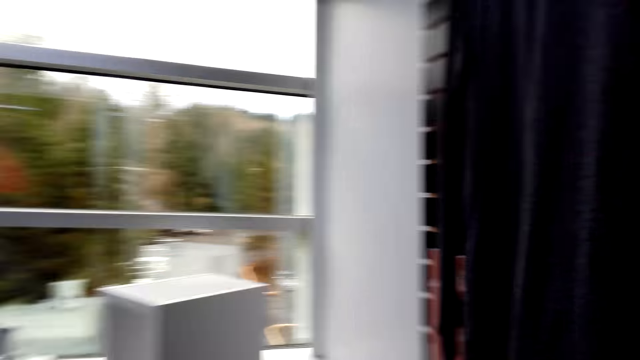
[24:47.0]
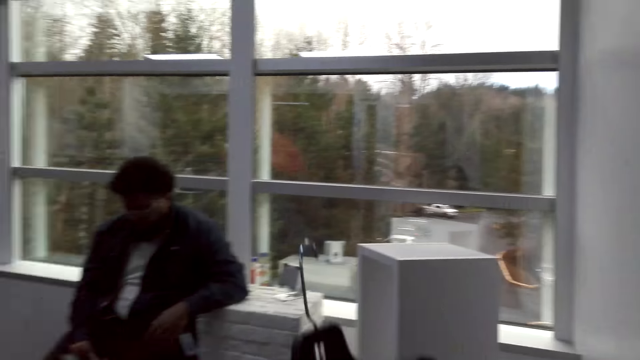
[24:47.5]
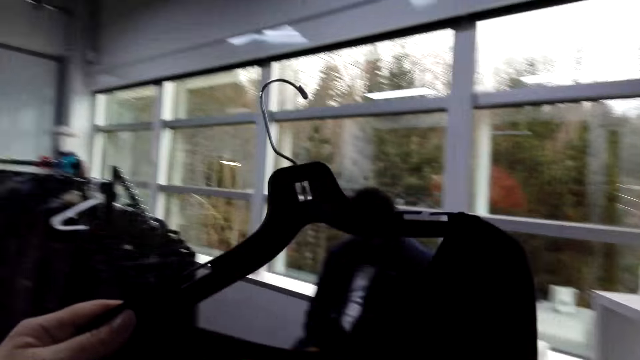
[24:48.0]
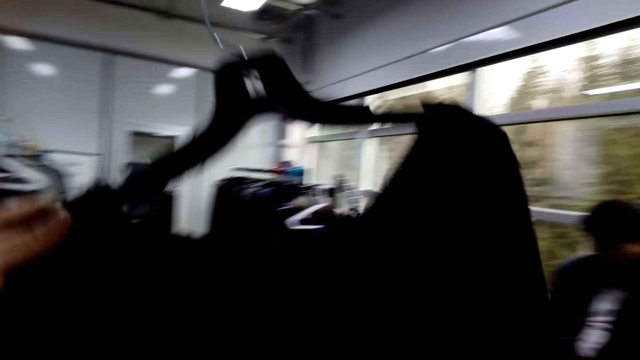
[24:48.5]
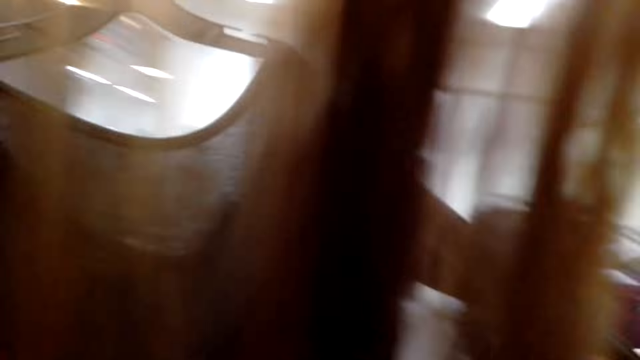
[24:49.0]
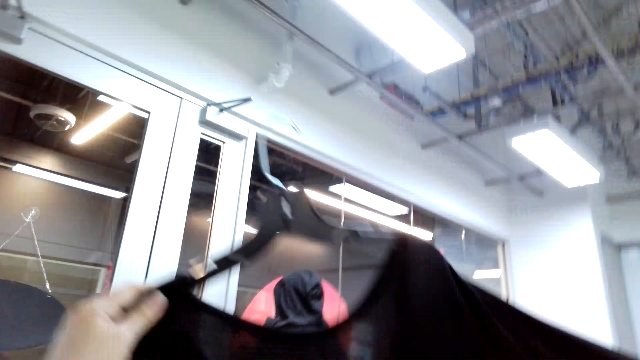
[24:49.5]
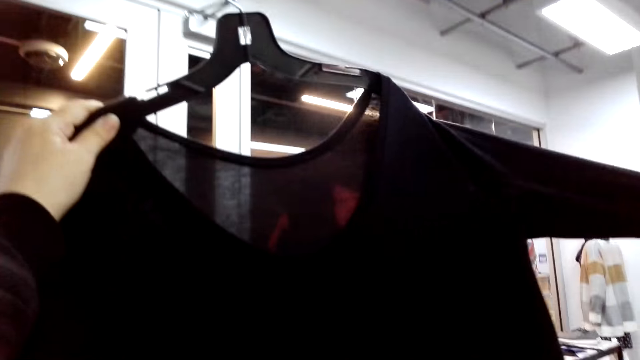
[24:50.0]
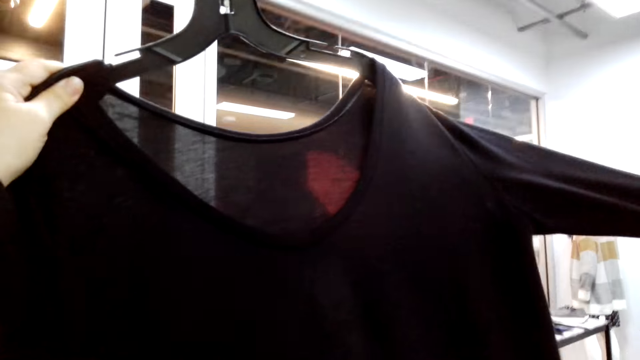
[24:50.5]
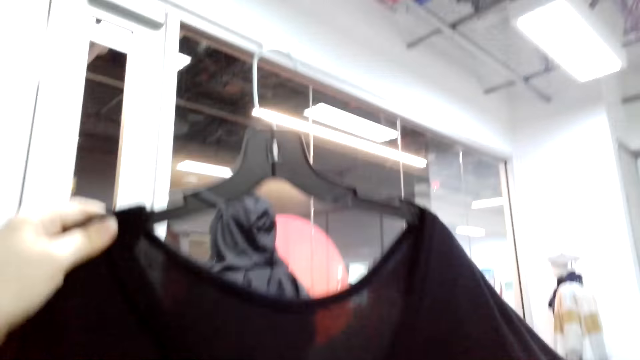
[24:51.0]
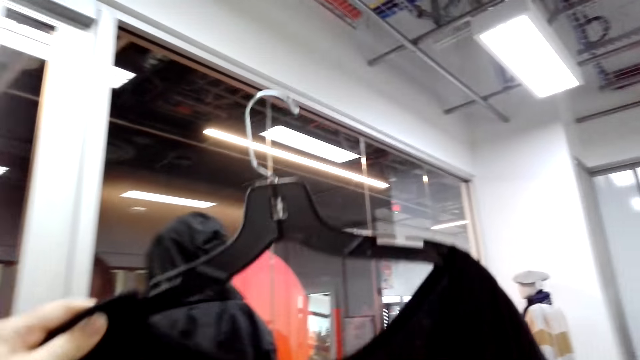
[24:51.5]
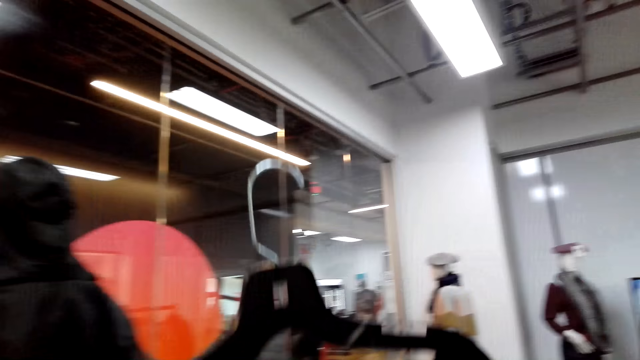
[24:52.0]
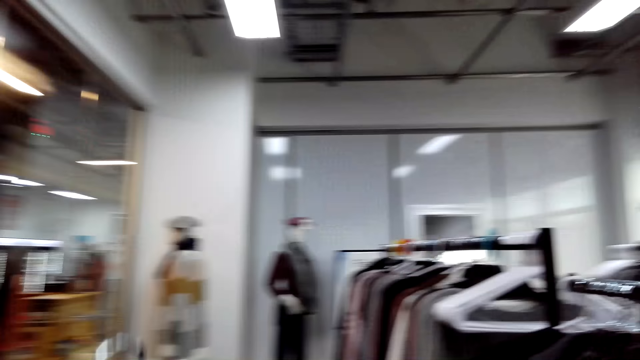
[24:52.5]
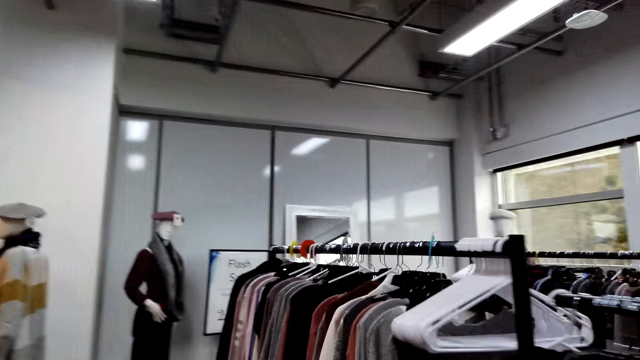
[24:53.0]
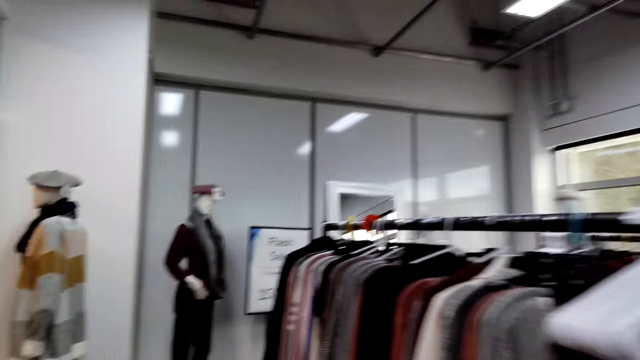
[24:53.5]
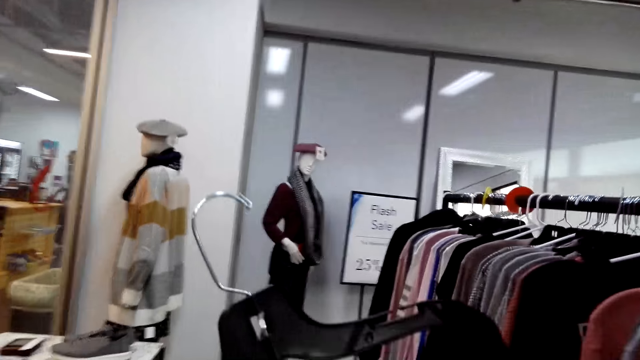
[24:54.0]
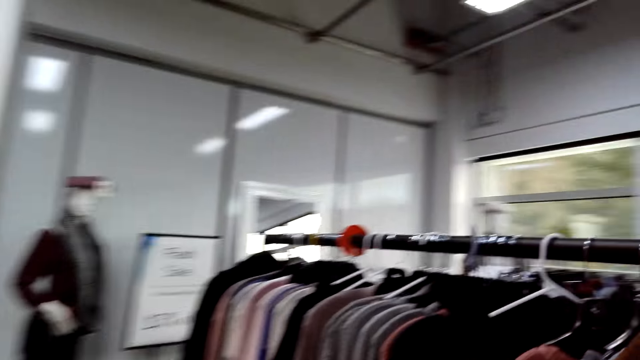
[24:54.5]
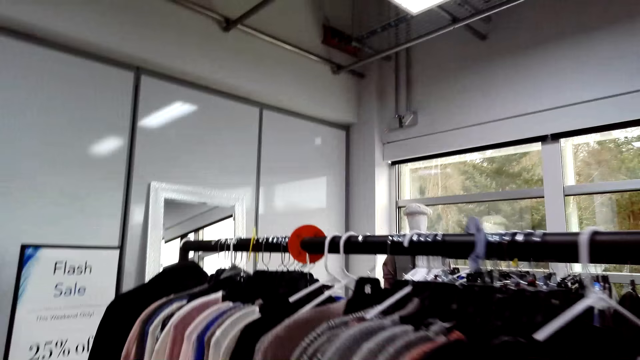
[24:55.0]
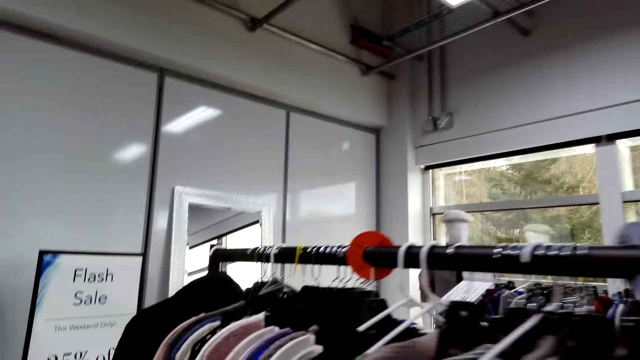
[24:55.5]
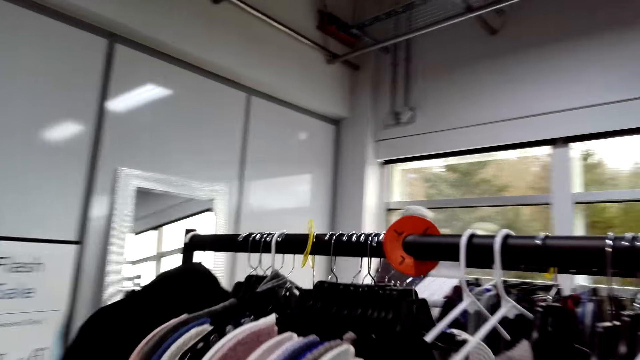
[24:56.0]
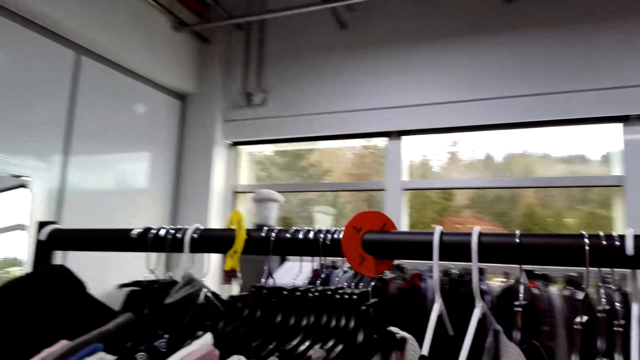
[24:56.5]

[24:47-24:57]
A man speaks to the camera wearer. The camera wearer looks at the cloth on the hanger. The man speaks to the camera wearer. The camera wearer walks in the clothes store.

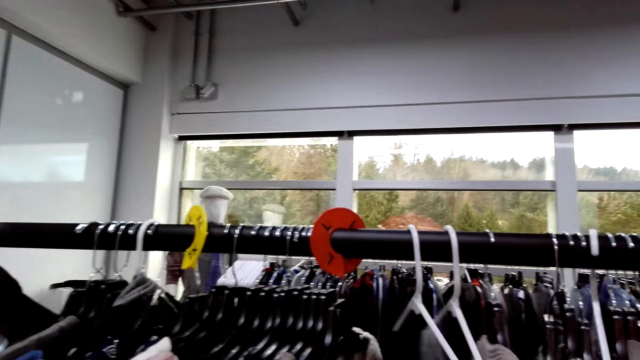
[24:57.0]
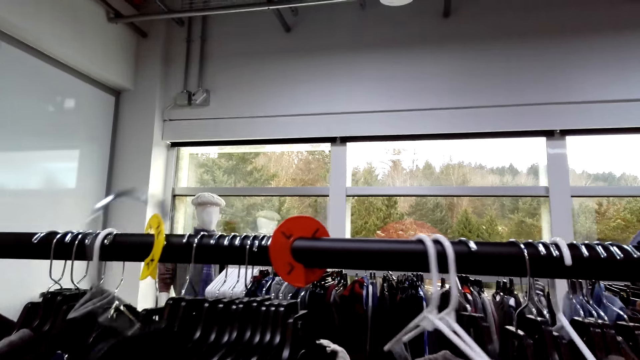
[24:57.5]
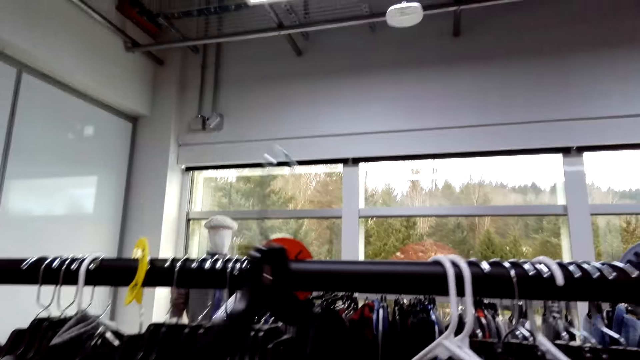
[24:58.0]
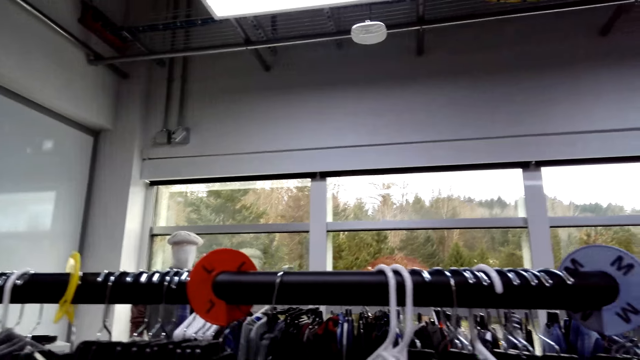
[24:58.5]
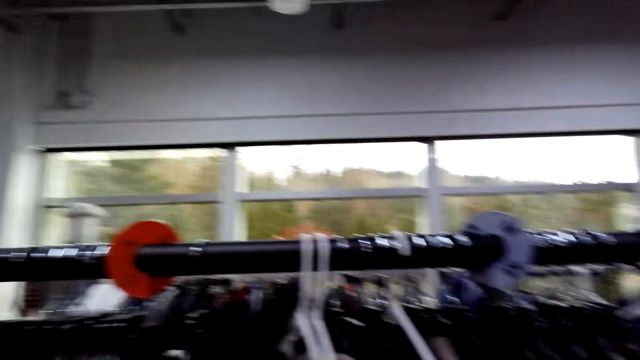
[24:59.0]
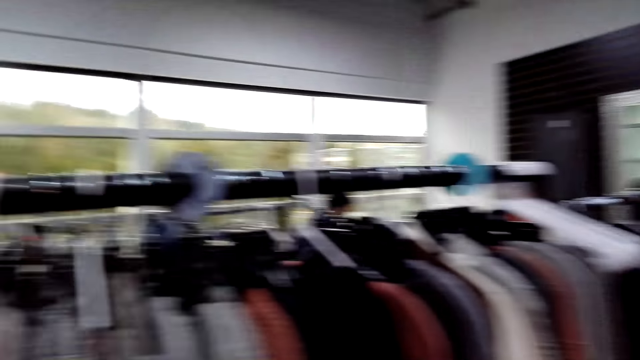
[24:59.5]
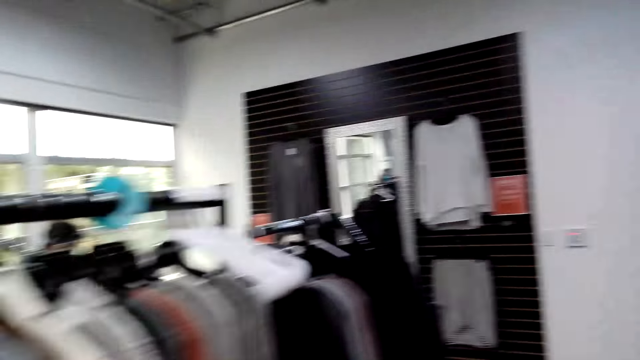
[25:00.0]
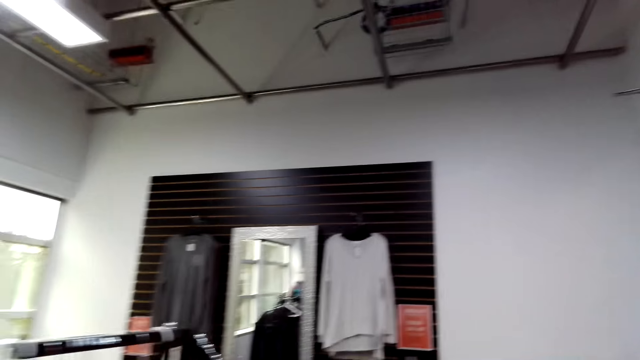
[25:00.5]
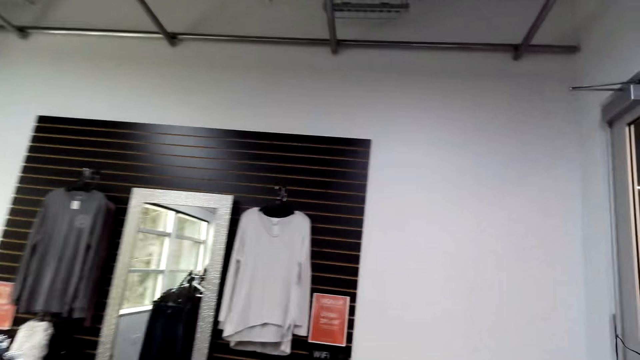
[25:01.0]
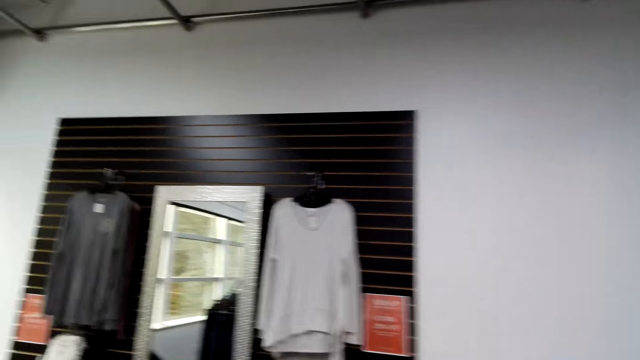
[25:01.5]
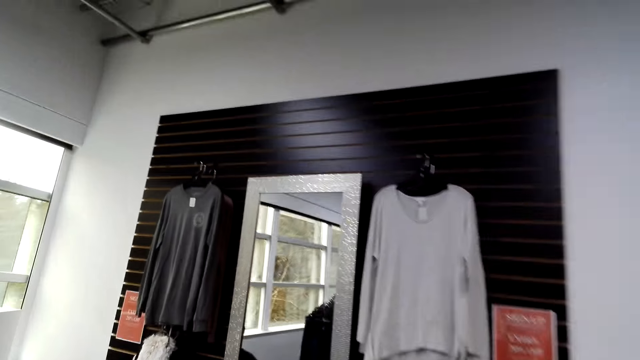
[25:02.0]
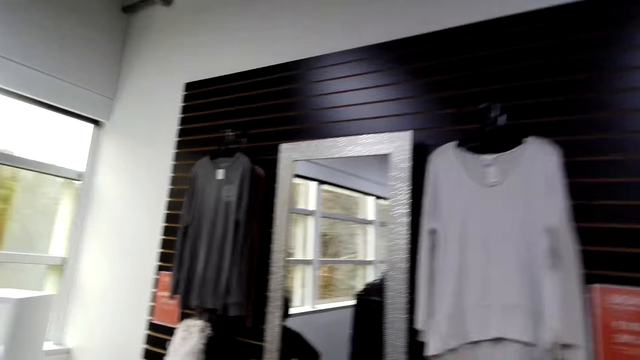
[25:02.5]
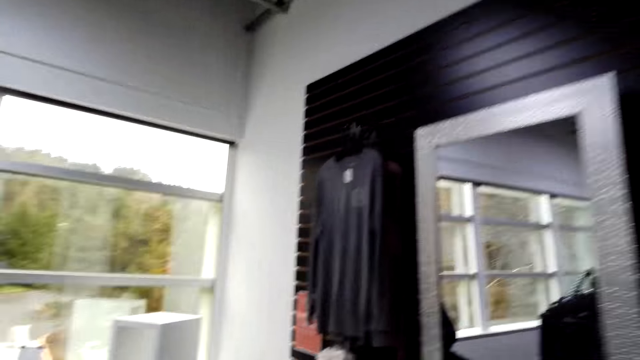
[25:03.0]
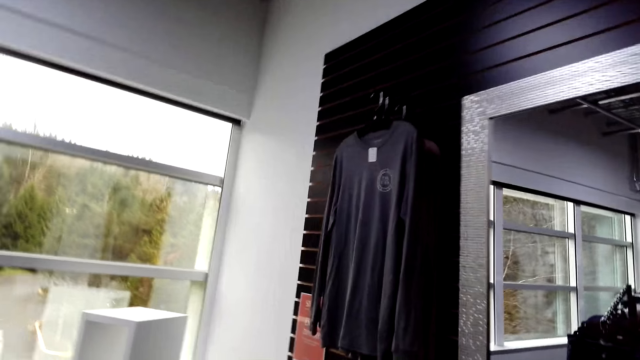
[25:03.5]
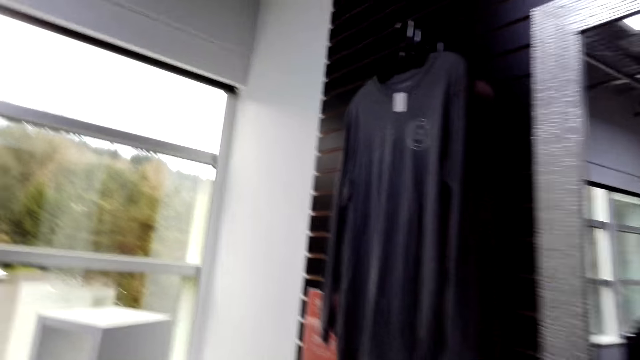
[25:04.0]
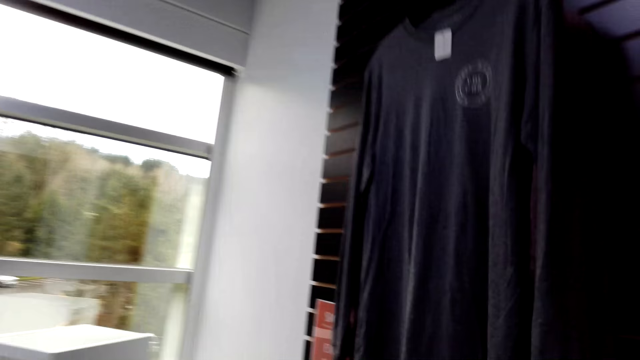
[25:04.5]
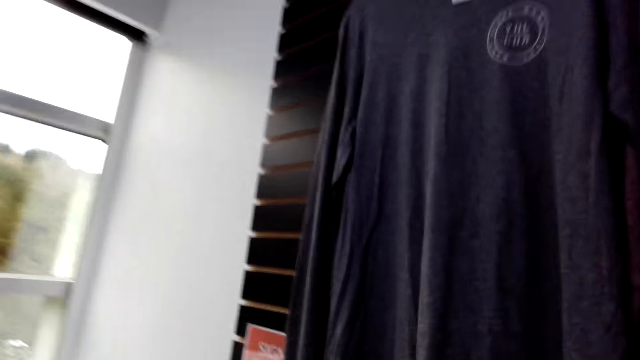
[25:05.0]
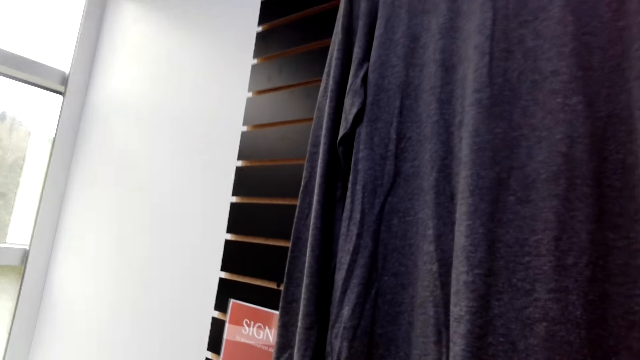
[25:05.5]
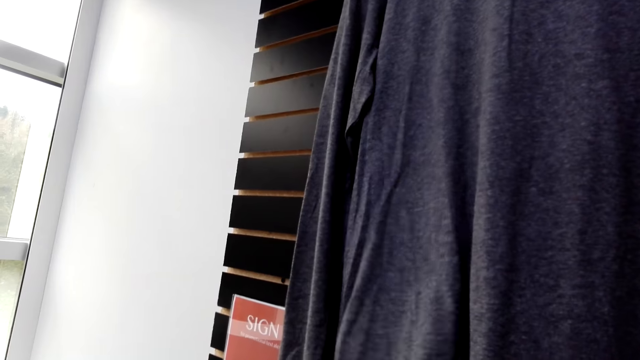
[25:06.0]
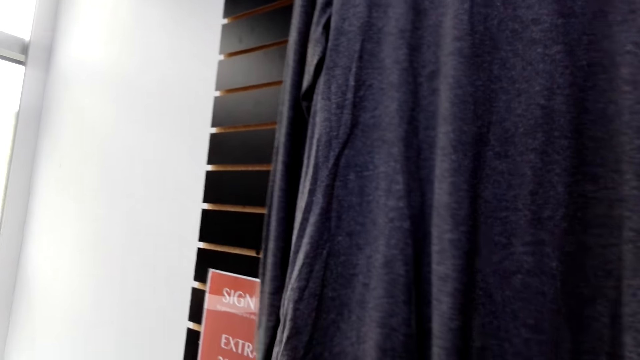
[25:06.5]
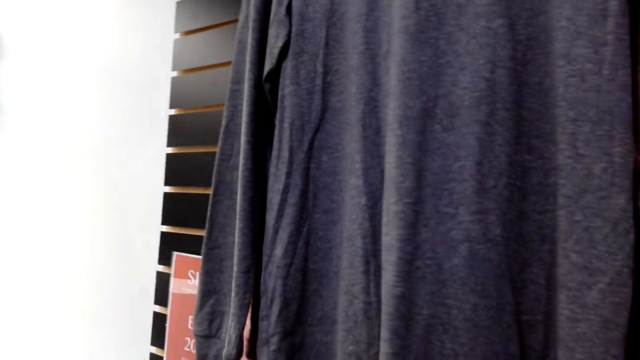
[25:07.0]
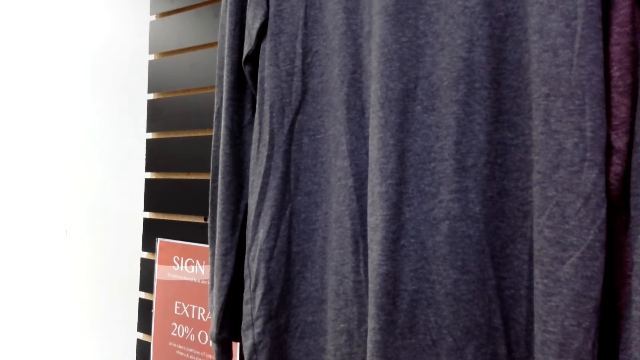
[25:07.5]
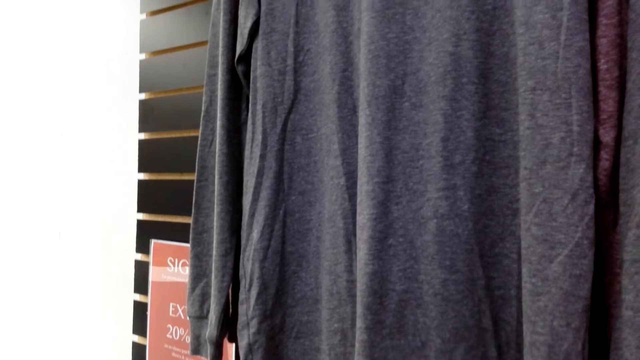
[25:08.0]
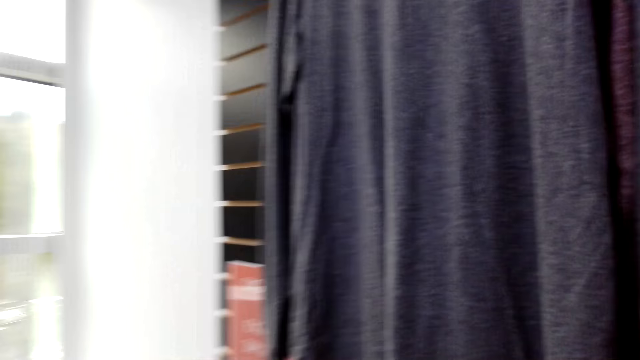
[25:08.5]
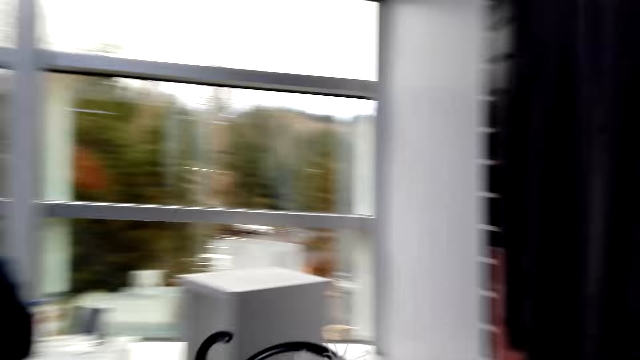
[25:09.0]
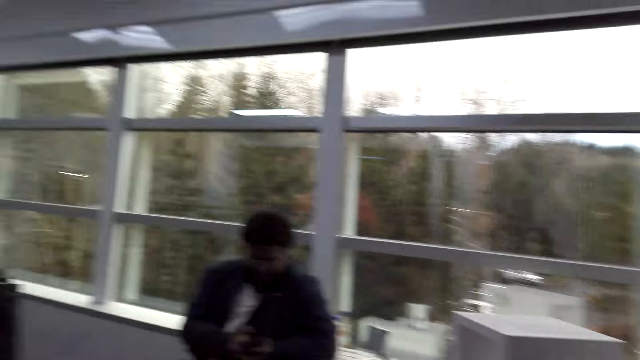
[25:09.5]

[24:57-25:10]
The camera wearer places the hanger on the rack stock. They walk in the clothes store. They speak to a man. They look around.
